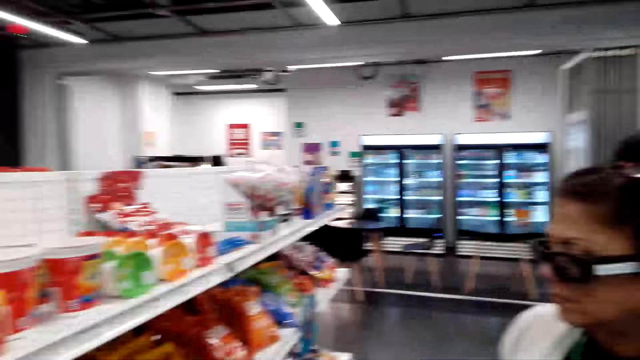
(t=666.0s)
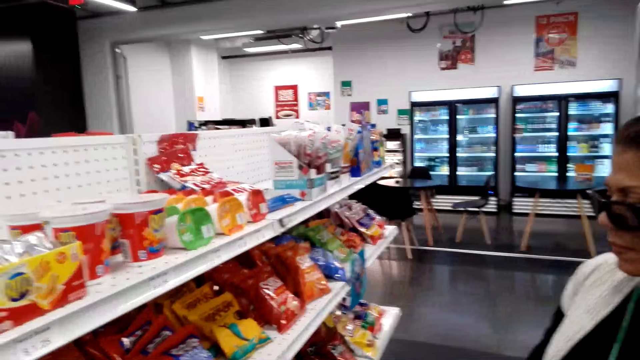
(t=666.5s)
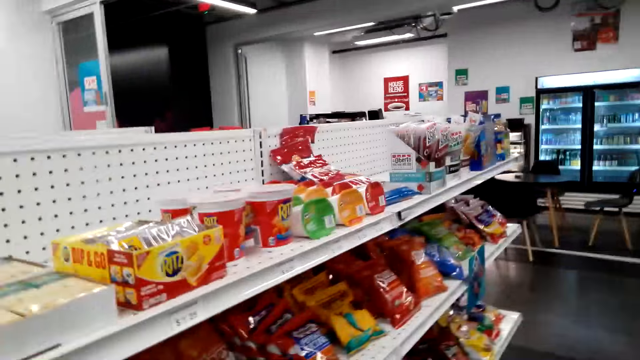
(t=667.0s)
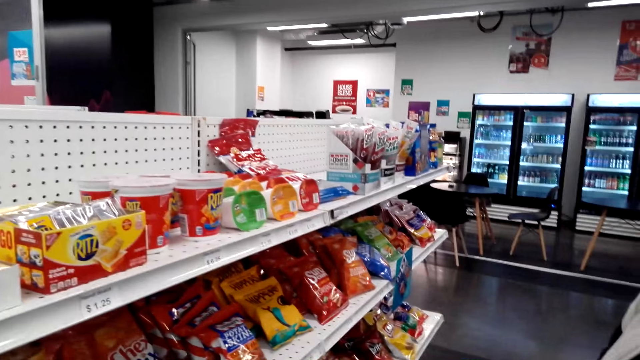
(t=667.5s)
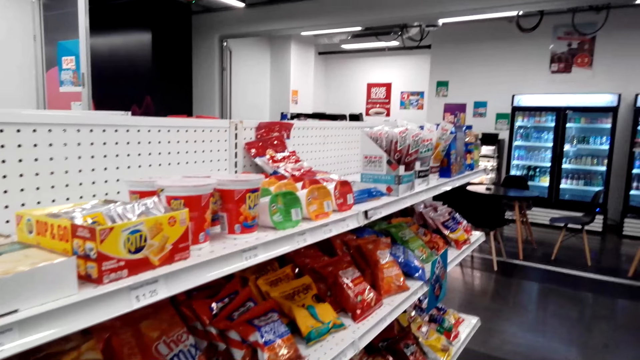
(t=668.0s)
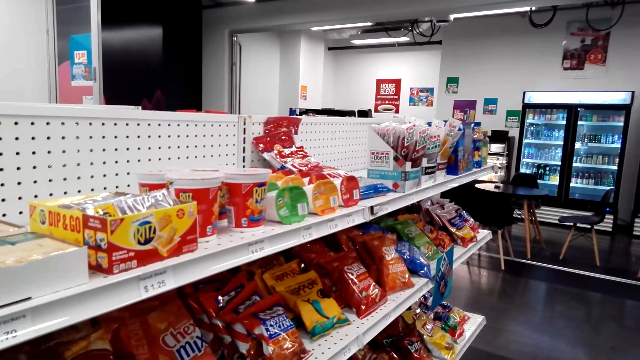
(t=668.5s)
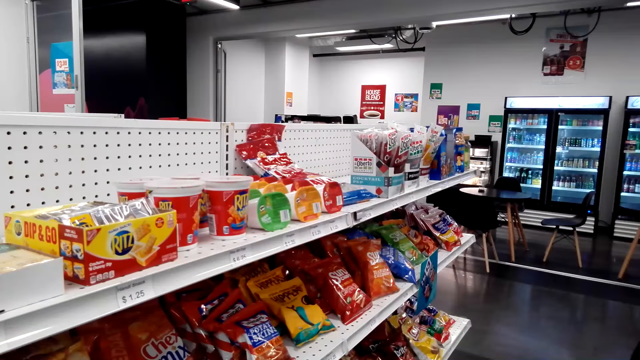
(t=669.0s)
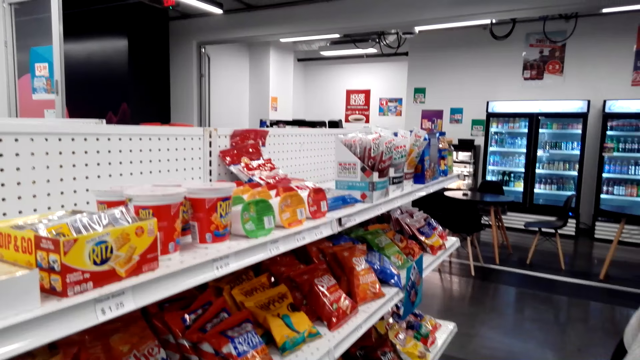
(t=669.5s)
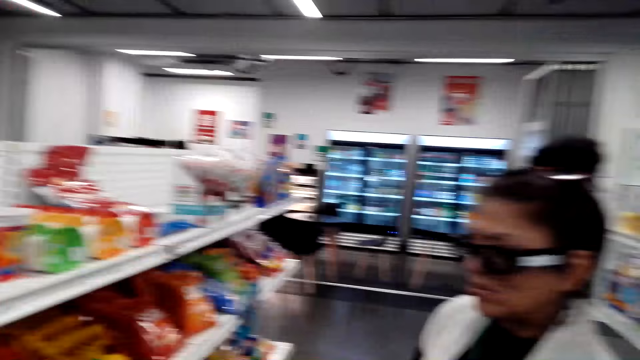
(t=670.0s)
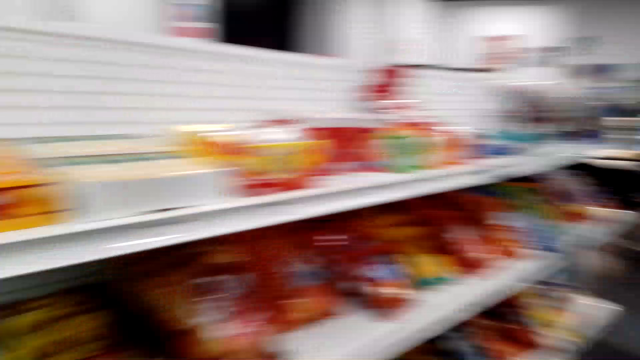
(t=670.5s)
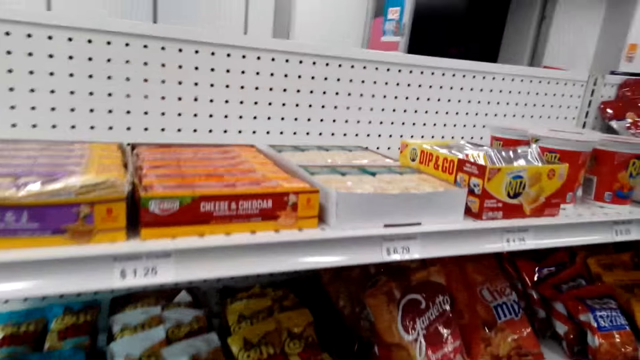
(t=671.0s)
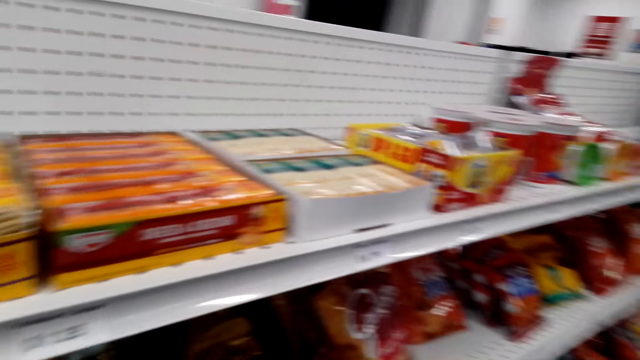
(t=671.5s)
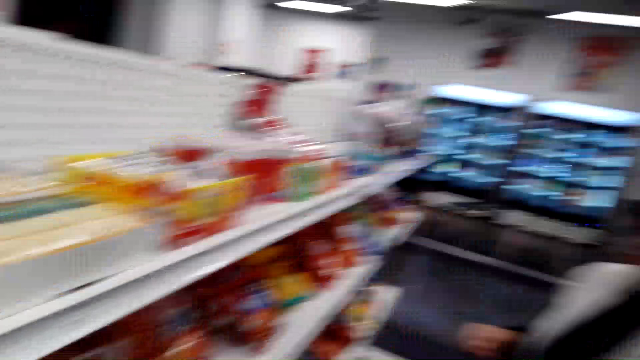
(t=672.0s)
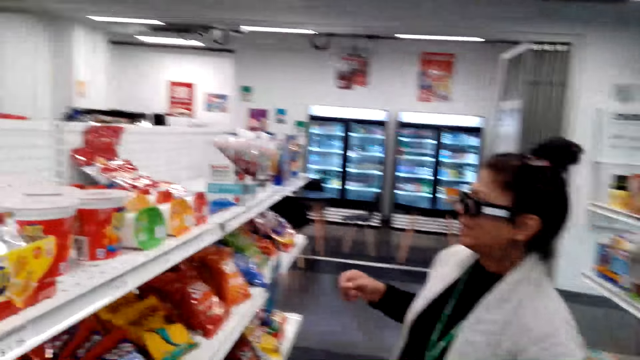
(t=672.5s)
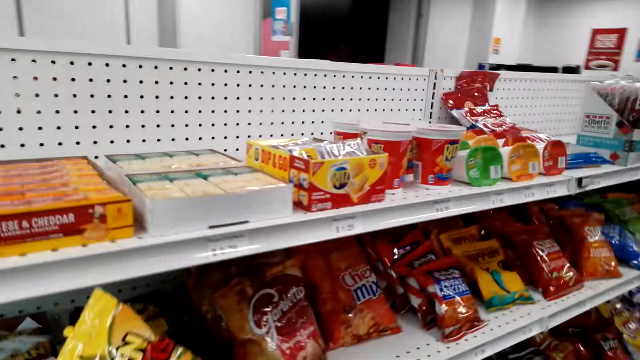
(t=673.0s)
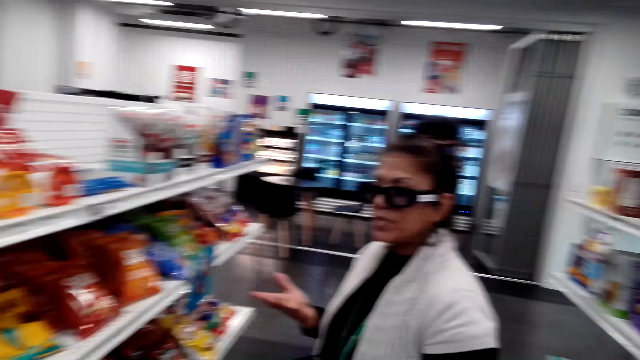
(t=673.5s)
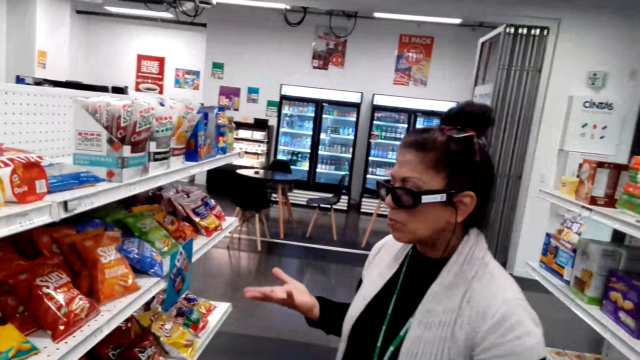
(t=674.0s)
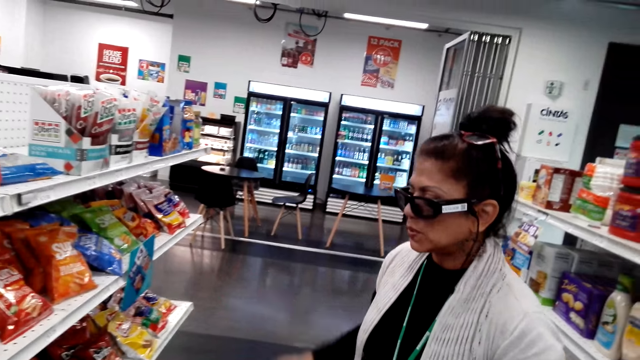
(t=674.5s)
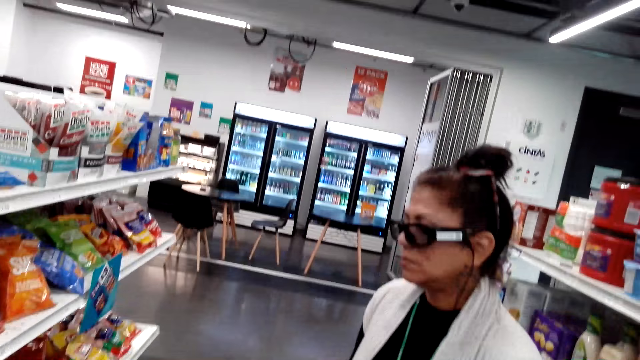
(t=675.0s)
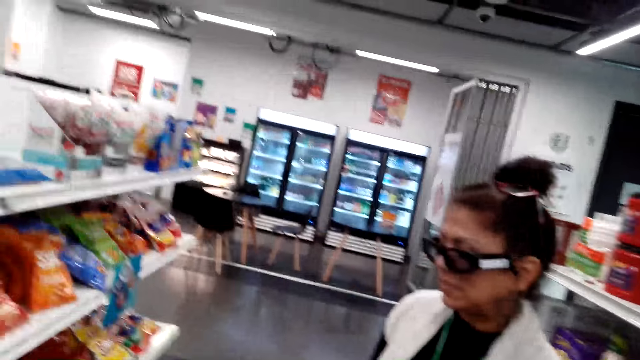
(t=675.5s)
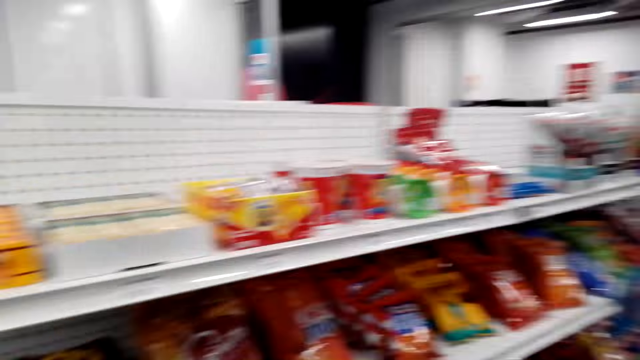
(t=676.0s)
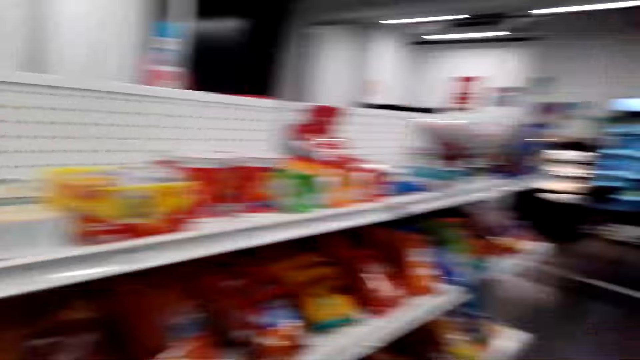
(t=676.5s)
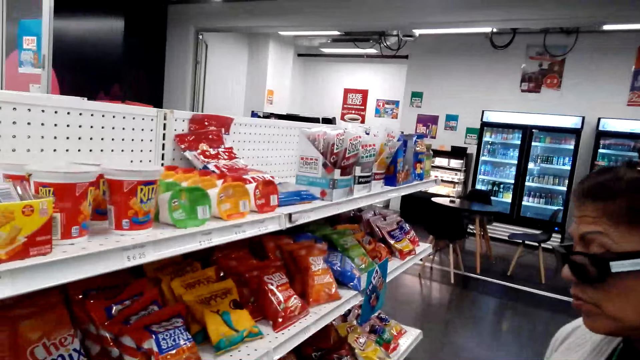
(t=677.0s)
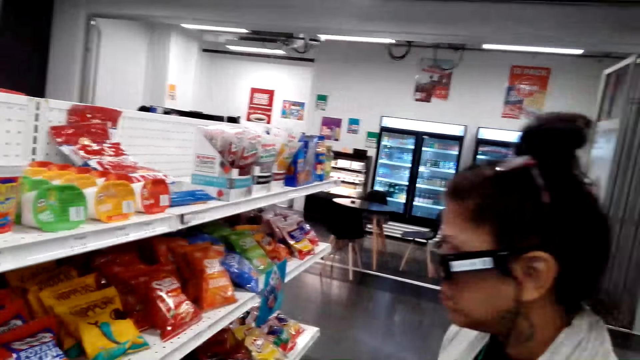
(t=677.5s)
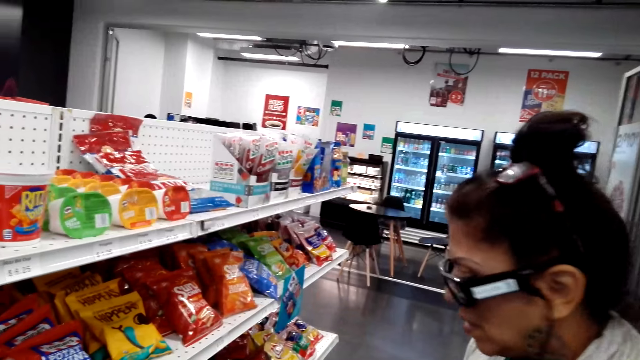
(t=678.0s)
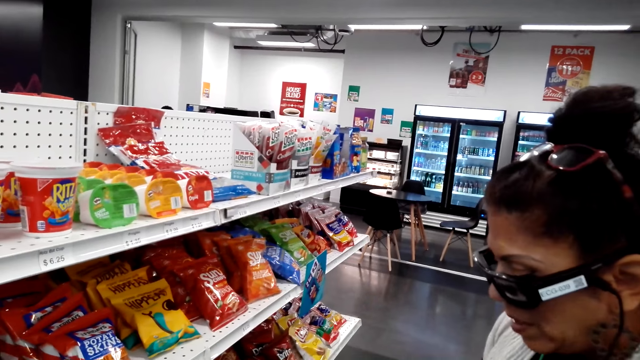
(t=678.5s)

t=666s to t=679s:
The camera wearer dialogues with a woman and picks up a snack. The woman gestures her hand. The camera wearer looks around the store.

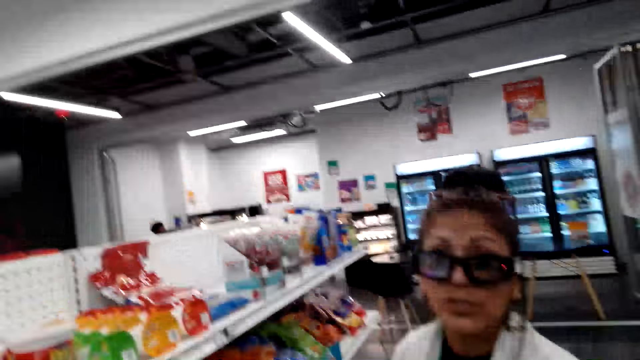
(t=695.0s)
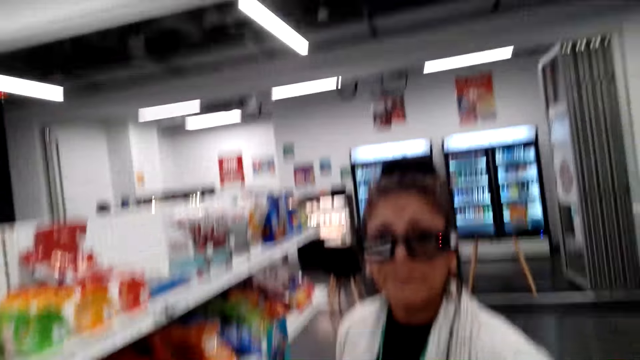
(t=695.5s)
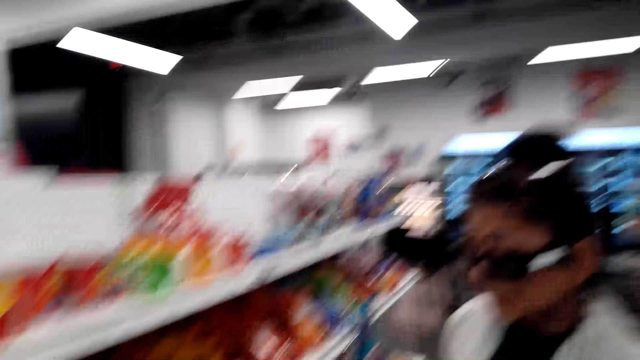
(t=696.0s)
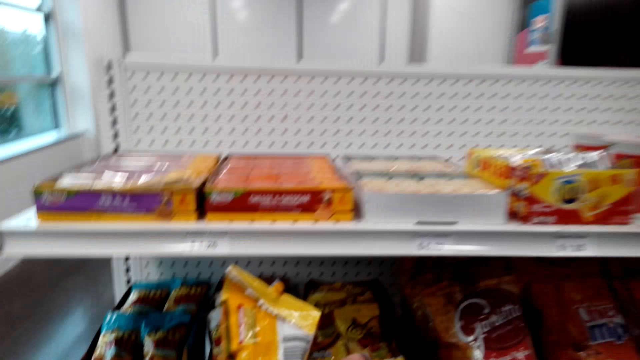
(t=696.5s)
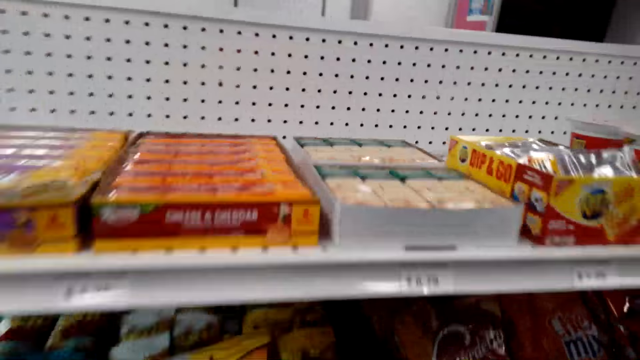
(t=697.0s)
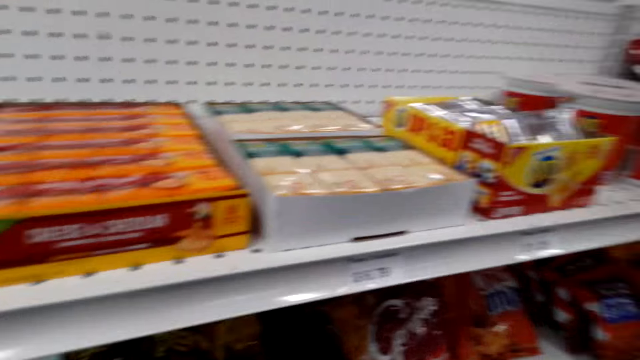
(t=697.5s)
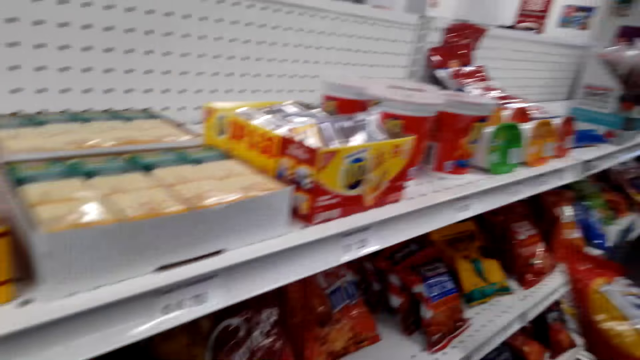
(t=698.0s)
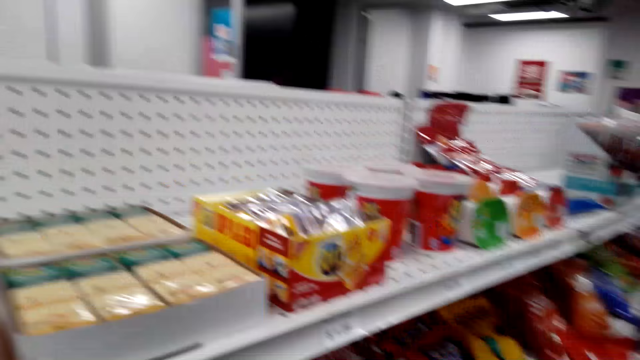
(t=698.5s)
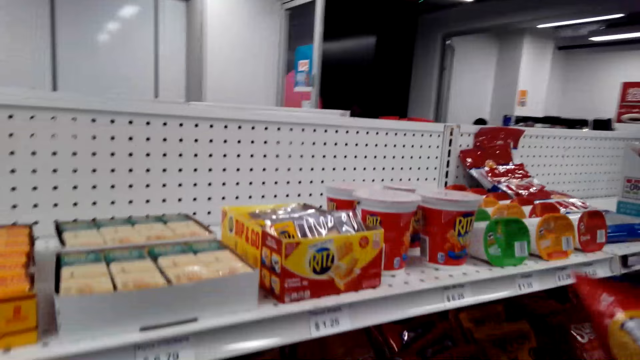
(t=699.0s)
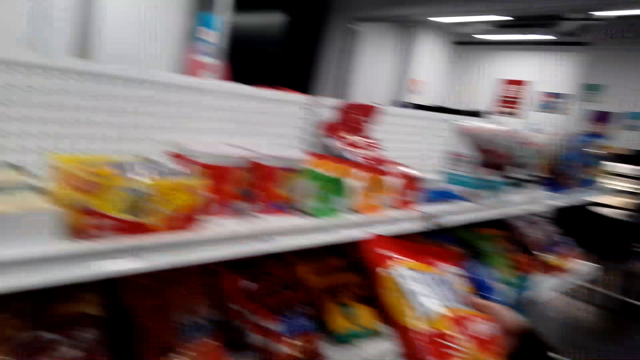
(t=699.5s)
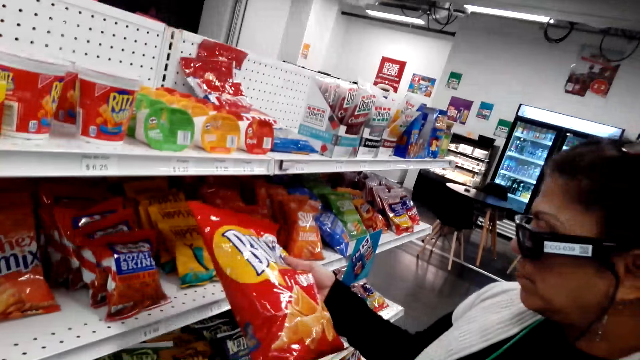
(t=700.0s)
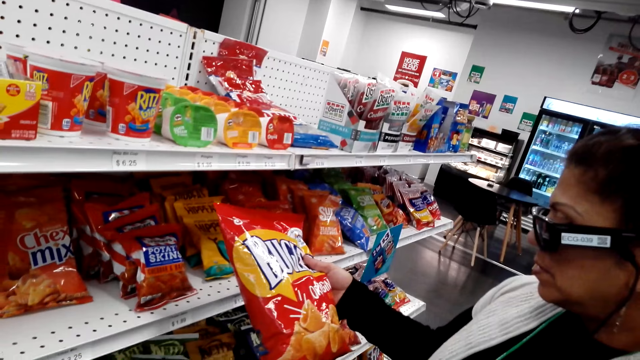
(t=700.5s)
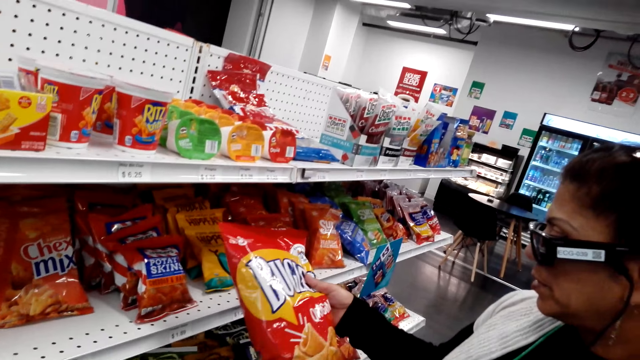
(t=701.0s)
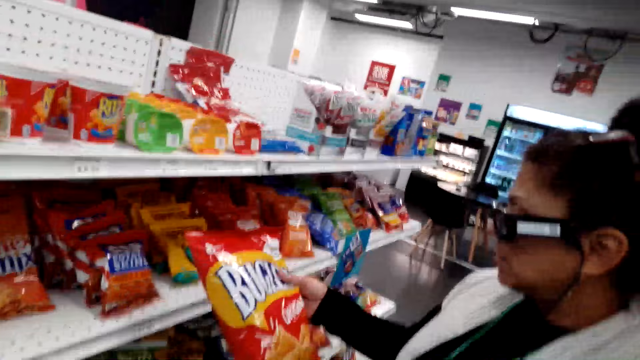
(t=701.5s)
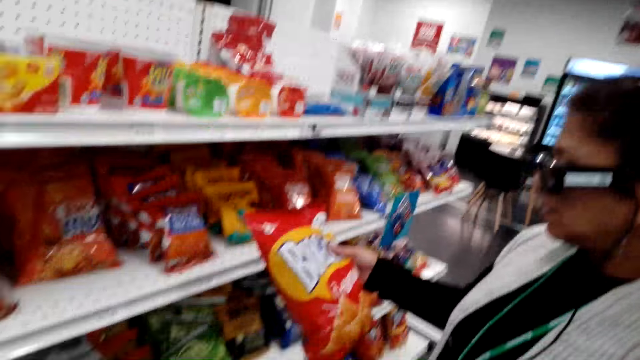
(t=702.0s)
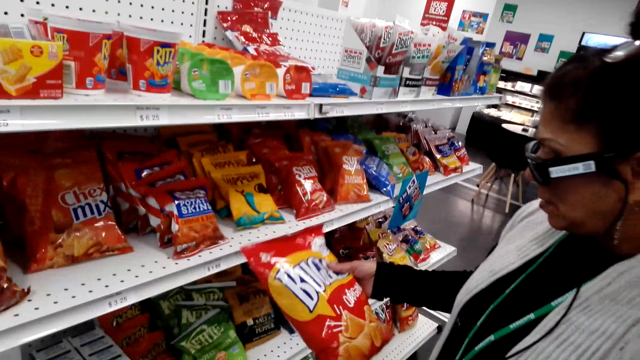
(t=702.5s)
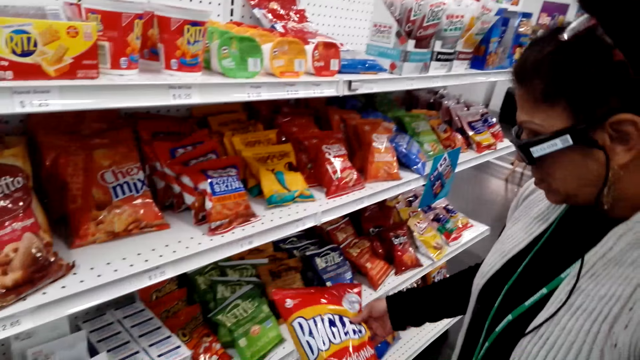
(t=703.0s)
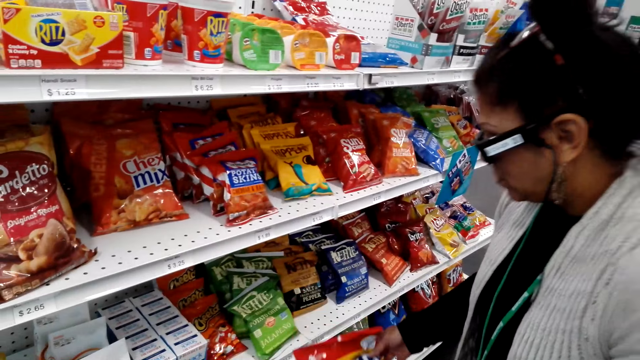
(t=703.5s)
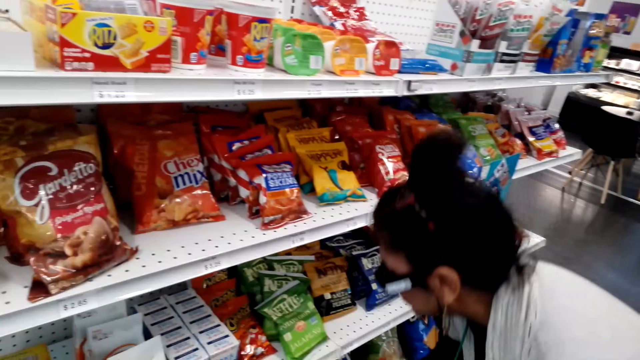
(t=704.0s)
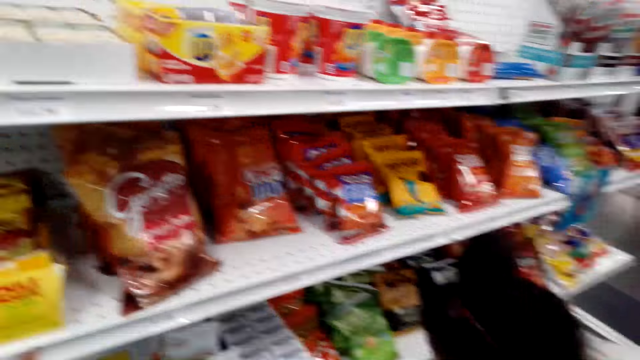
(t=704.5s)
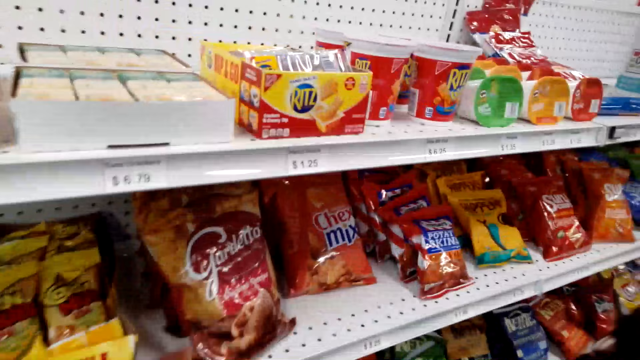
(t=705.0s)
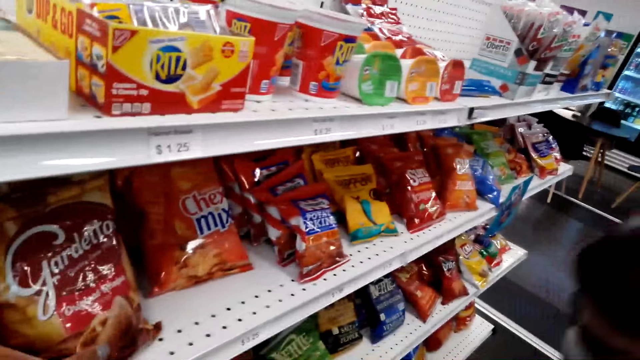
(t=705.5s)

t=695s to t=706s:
The camera wearer dialogues with a woman and returns the snack on the shelf. They dialogue with the woman. The woman grabs a bag of chips. The woman holds something. The camera wearer walks around the store. They dialogue with the woman. The woman returns the bag of snack on the shelf.
